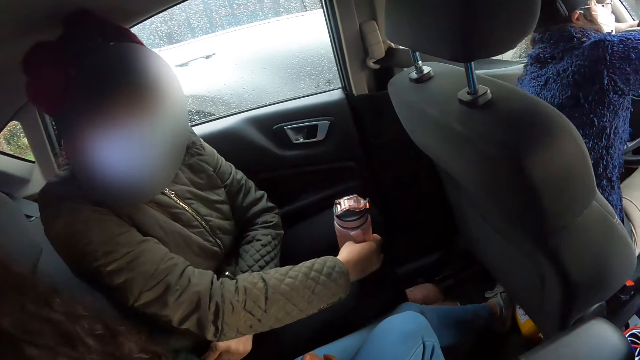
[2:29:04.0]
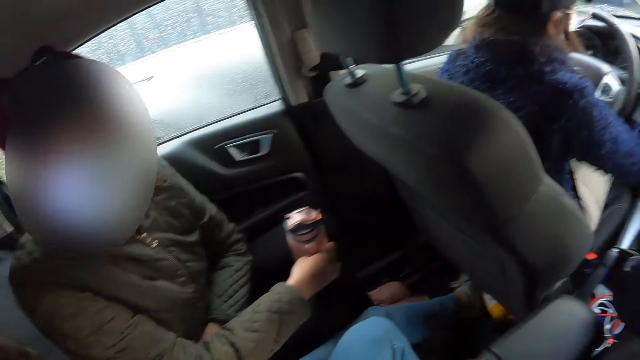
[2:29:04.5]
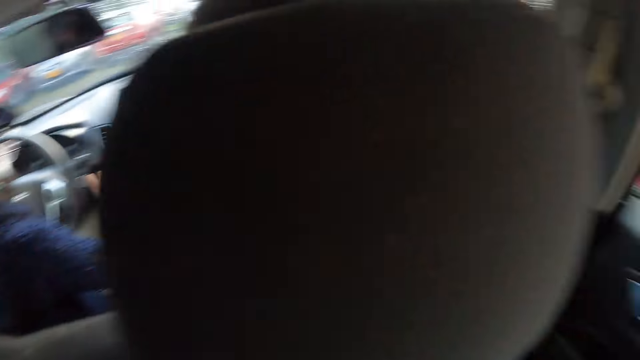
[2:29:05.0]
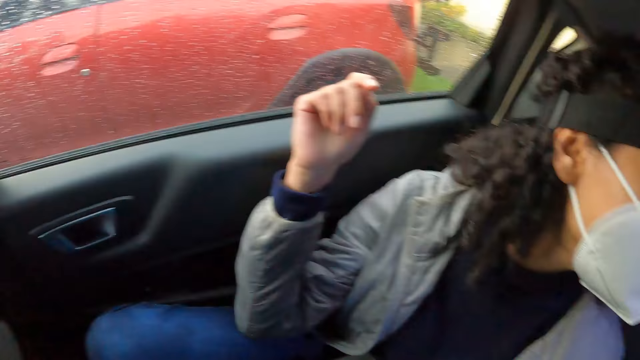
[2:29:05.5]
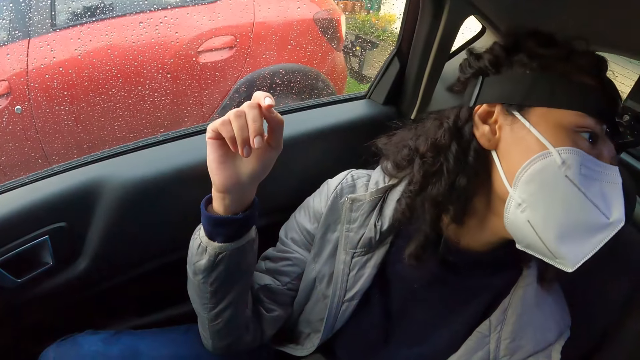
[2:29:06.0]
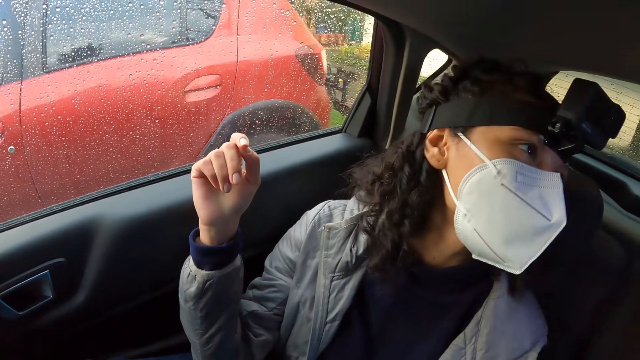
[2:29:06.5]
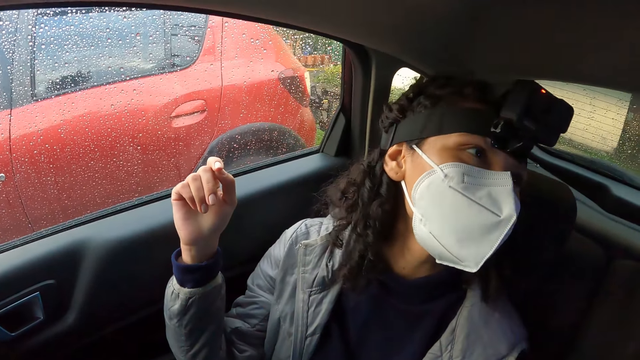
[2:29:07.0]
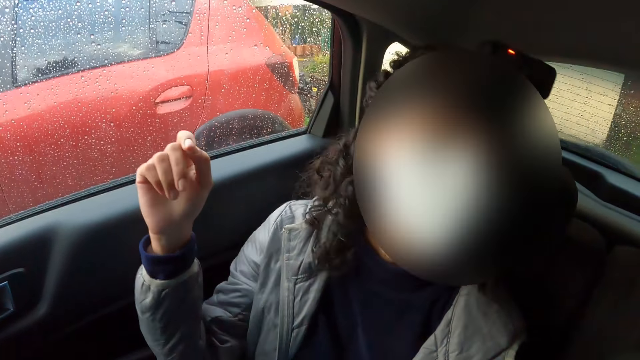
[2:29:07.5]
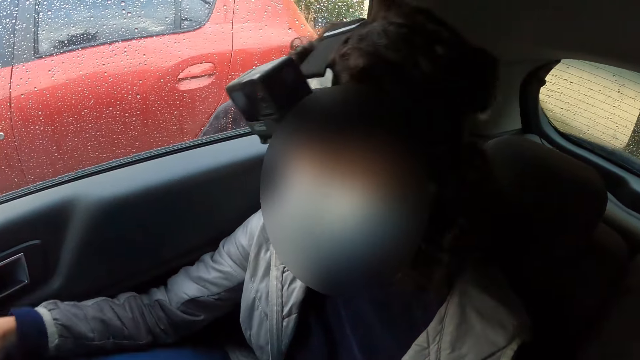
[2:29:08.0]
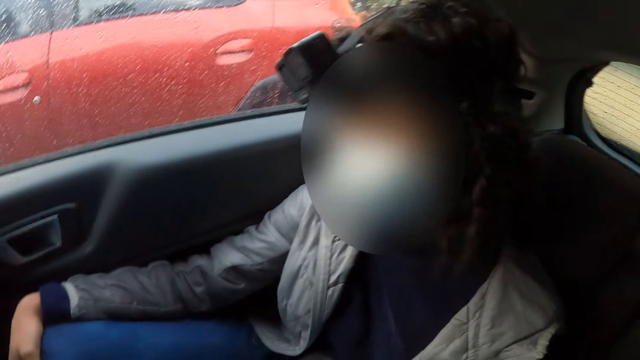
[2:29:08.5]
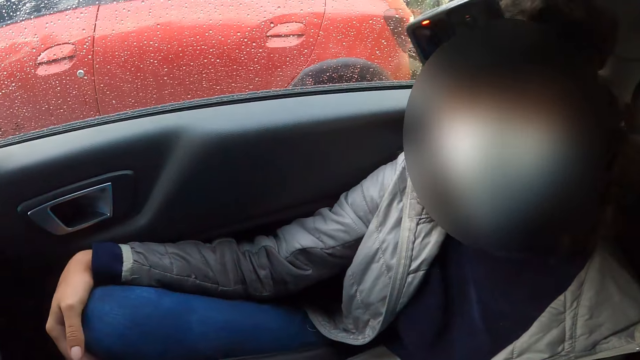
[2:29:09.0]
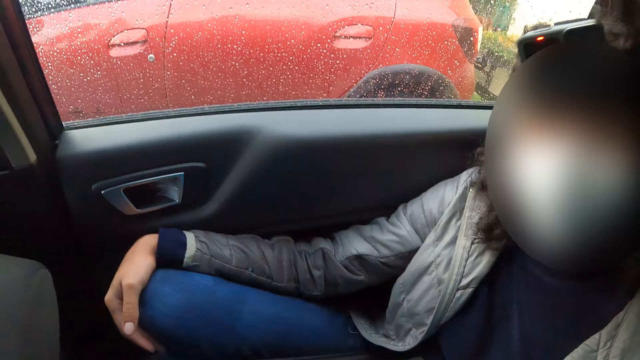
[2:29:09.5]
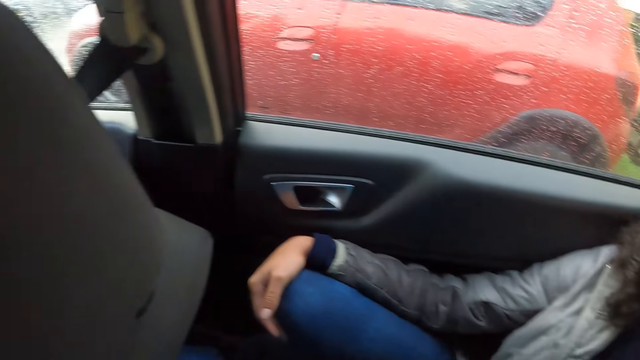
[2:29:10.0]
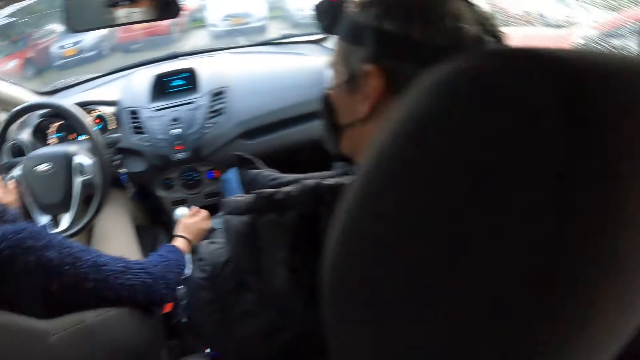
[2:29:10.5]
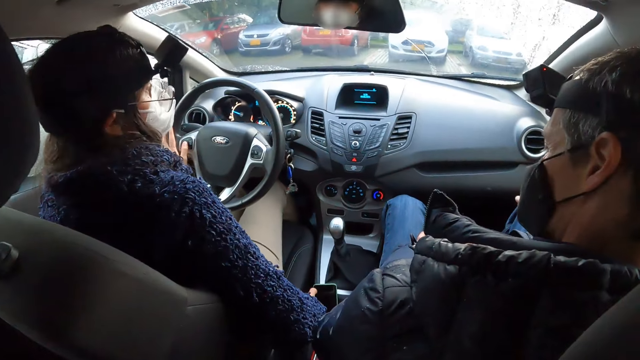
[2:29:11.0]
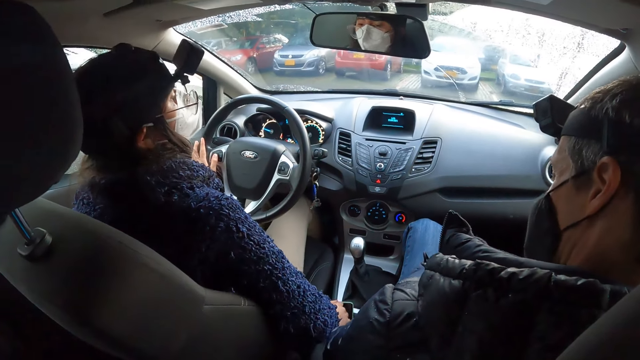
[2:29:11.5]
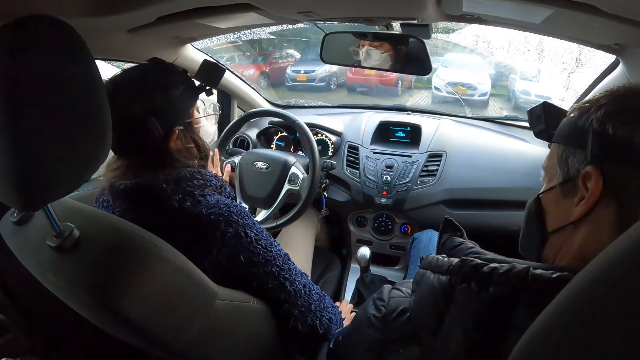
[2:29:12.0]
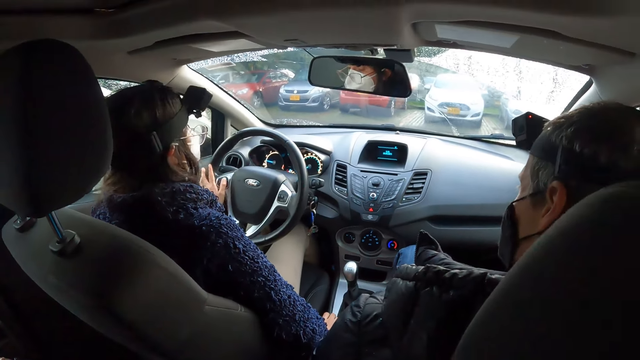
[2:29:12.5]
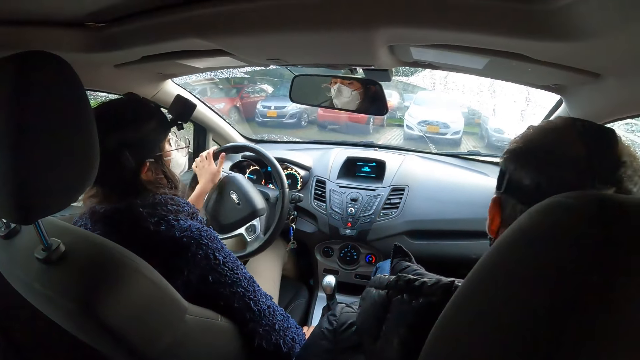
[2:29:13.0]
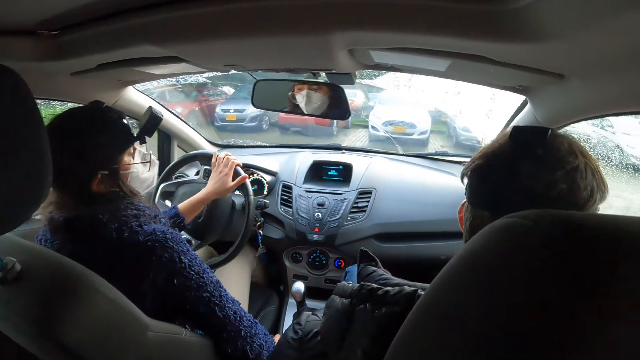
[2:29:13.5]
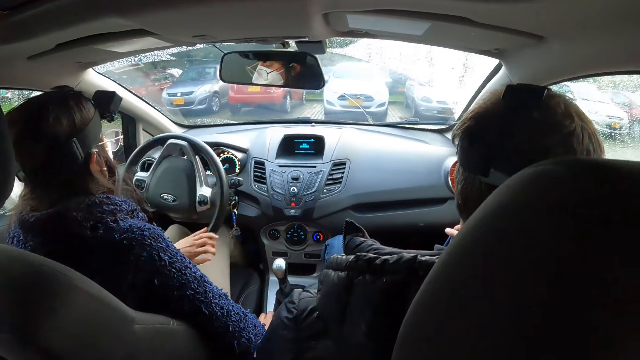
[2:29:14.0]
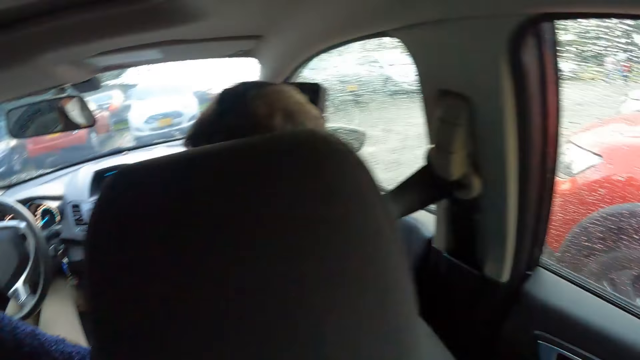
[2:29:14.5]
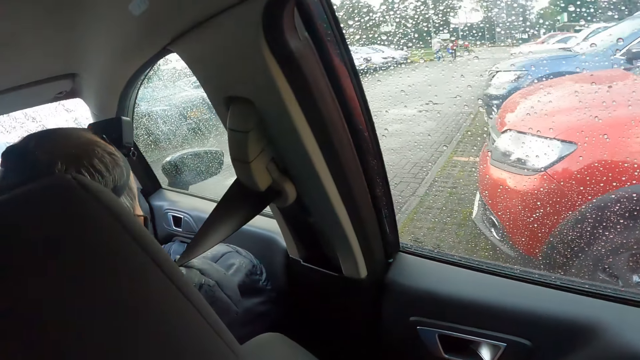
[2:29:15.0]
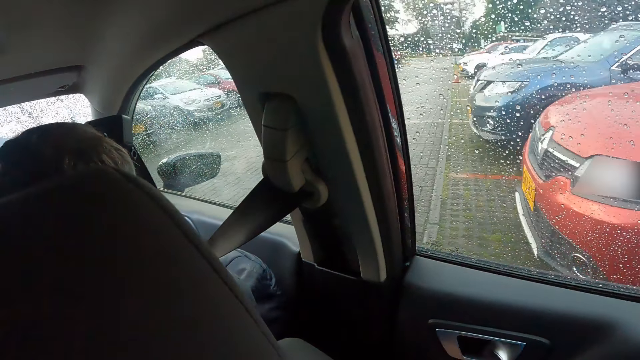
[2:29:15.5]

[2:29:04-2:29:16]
The camera wearer looks around. A woman moves the car handbrake with her right hand. The woman drives with her left hand on the steering wheel of the car.

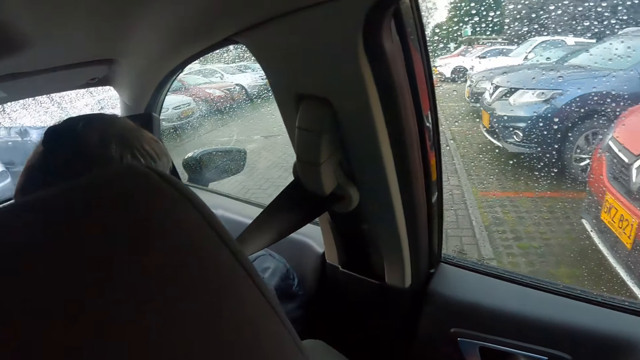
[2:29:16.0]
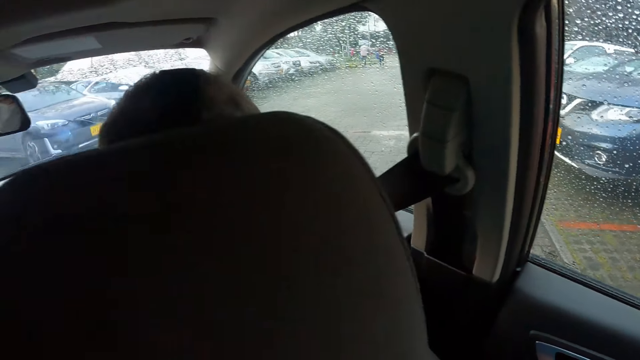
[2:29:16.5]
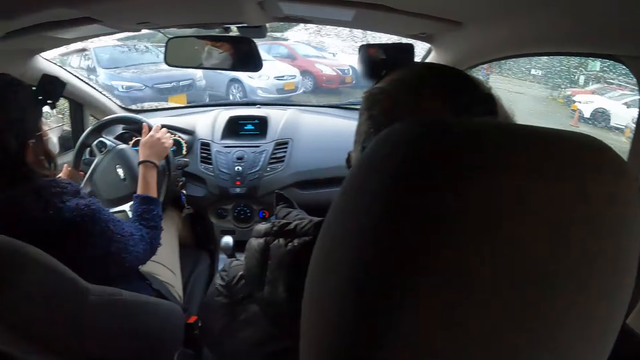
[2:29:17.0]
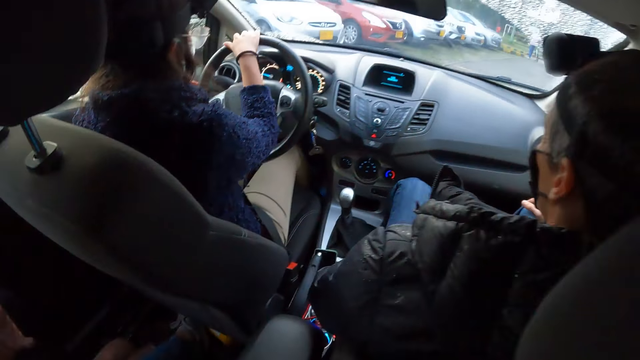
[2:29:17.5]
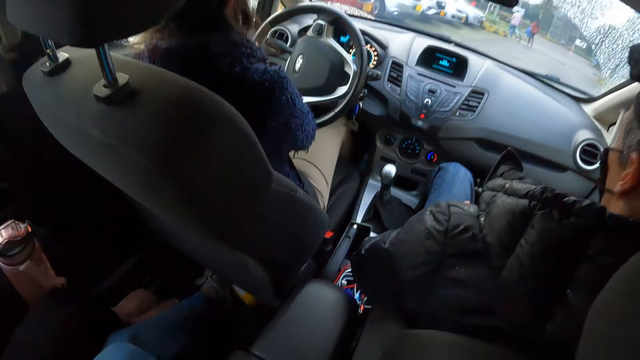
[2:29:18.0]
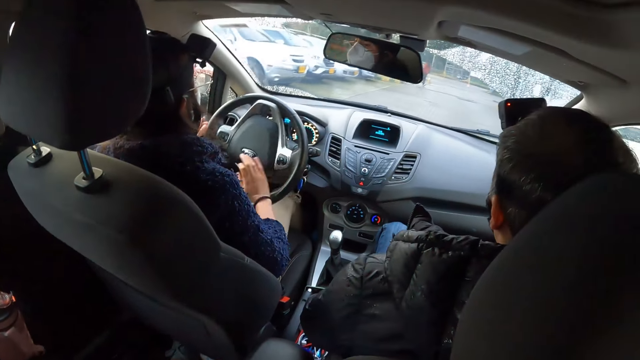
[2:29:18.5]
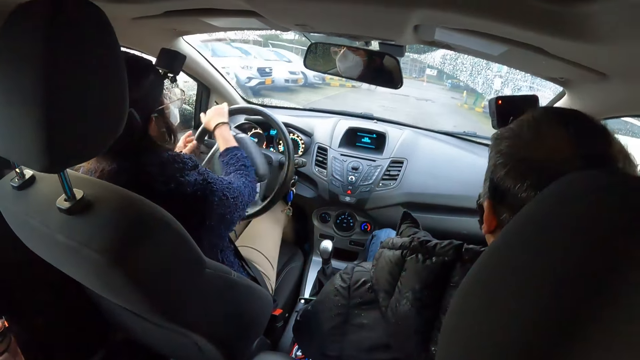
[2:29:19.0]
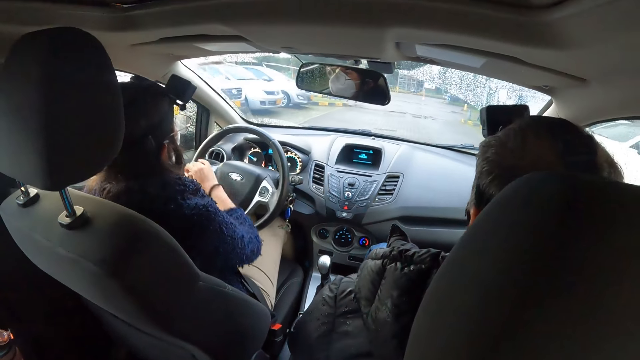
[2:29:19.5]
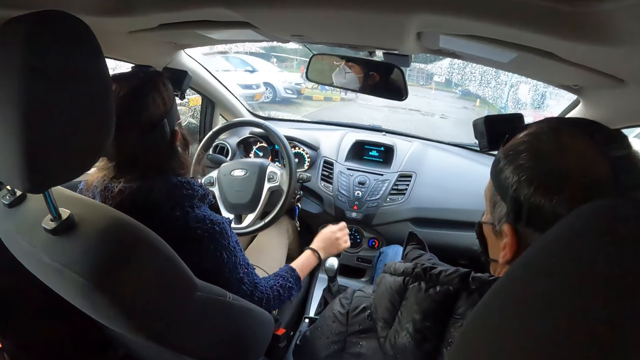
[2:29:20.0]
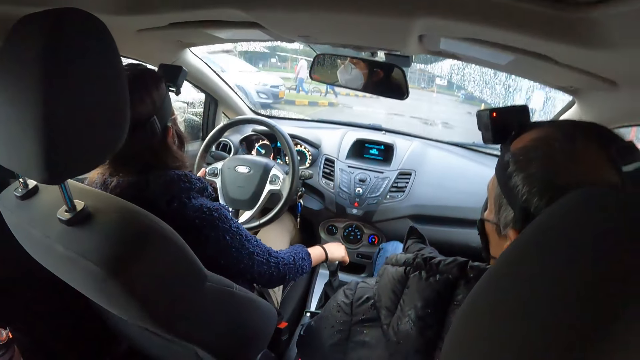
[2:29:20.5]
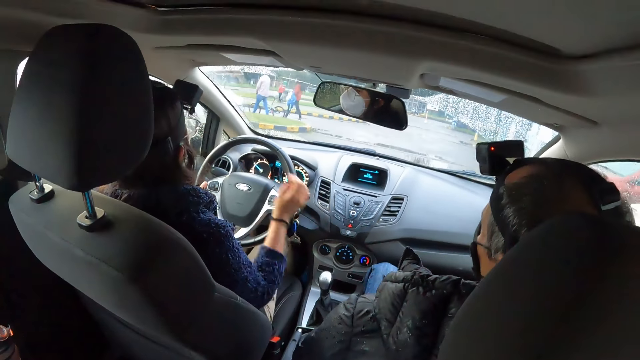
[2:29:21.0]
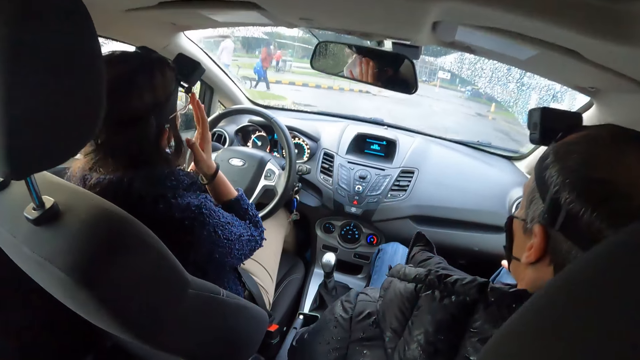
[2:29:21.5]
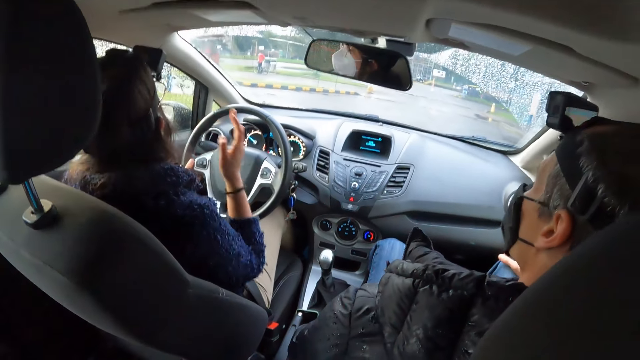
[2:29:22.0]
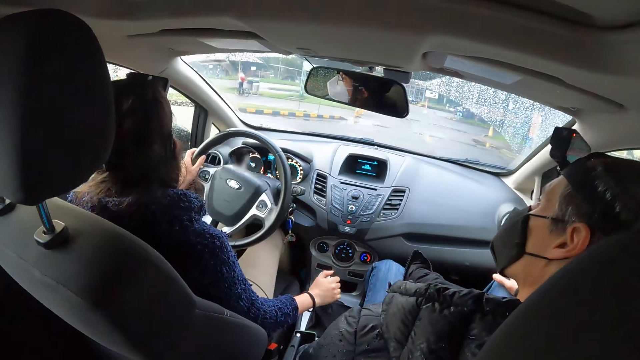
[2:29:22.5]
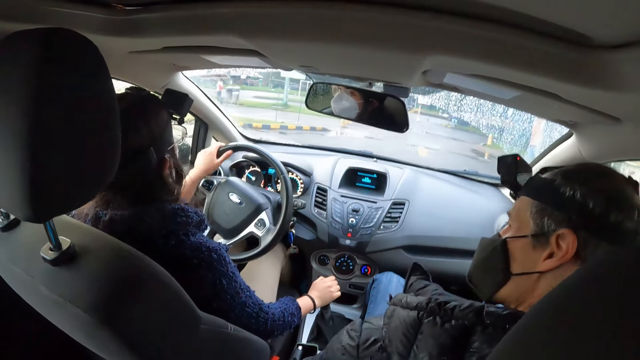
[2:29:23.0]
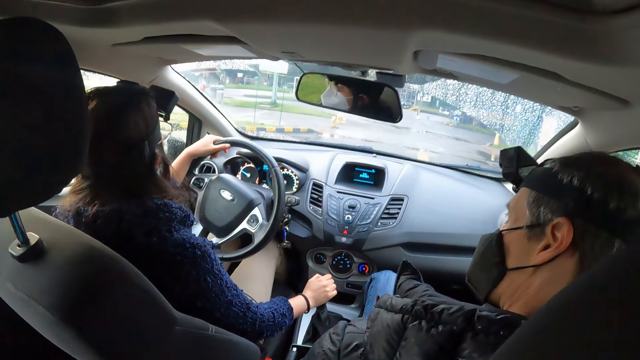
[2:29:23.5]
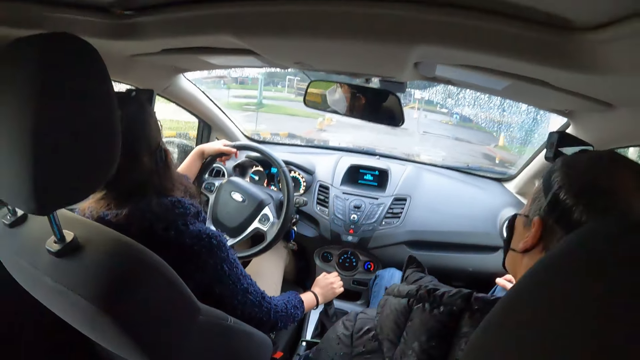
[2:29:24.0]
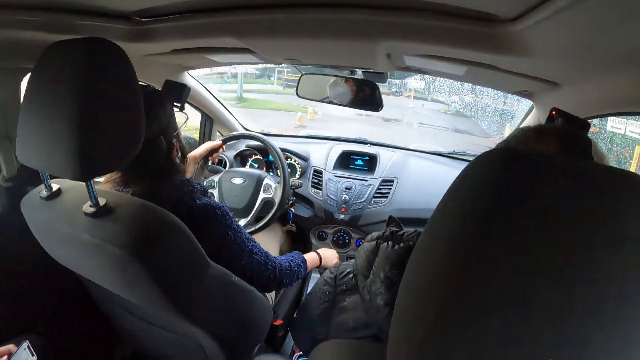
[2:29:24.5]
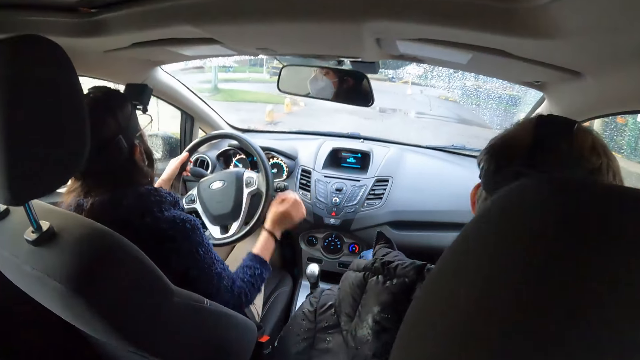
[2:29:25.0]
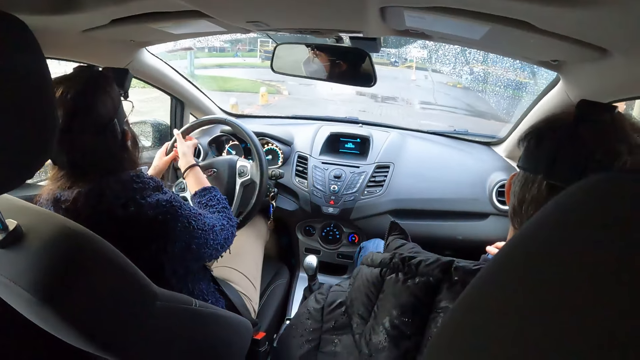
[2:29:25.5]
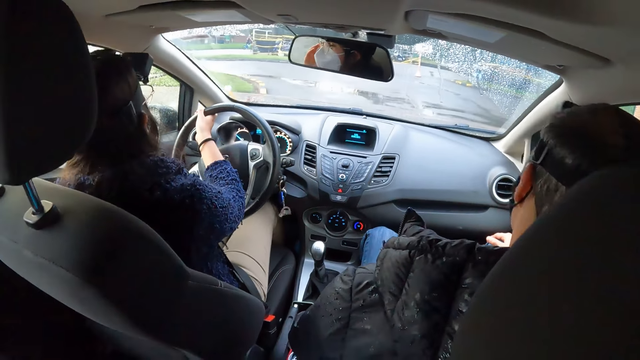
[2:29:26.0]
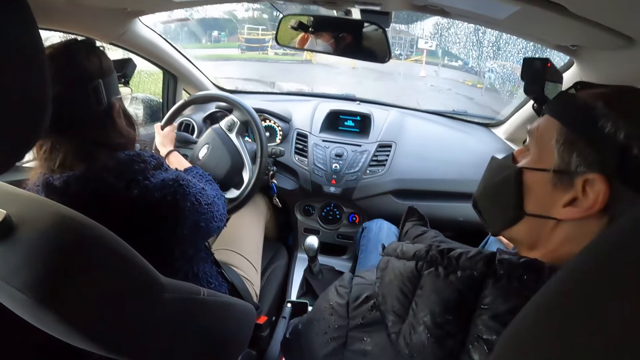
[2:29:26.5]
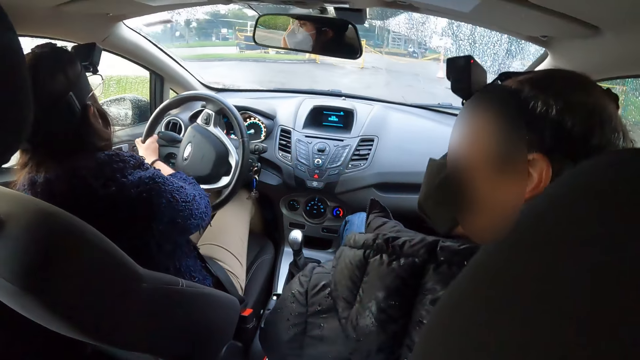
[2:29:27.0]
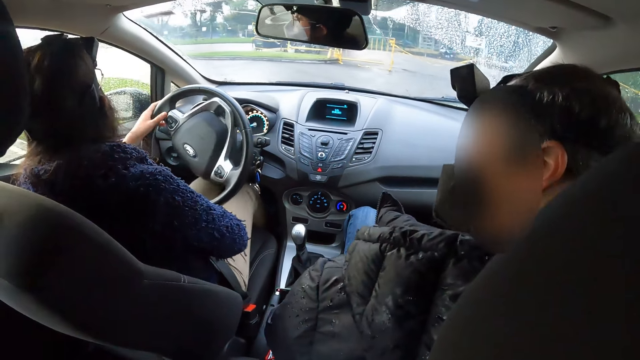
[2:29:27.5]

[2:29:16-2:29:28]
The camera wearer looks around. A man interacts with a woman. The woman touches the car gear lever with her right hand. The woman touches the glasses on her face with her right hand. The woman touches the car gear lever with her right hand. The camera wearer looks in front. The woman drives with both hands on the steering wheel of the car. The woman drives with her right hand on the steering wheel of the car.
